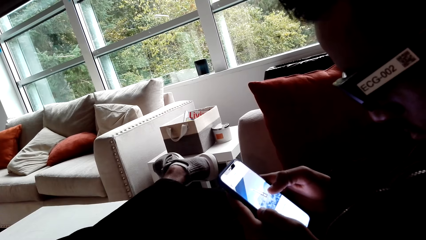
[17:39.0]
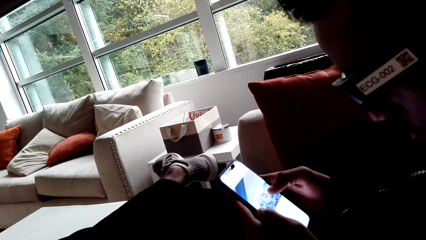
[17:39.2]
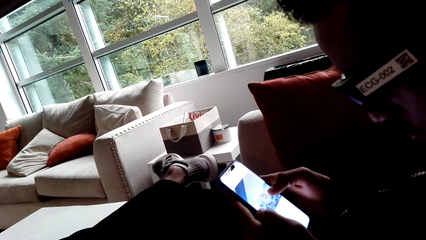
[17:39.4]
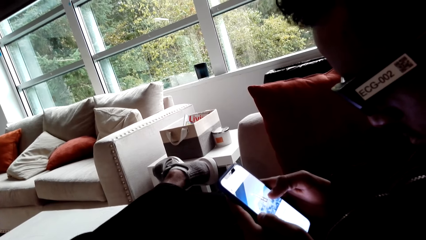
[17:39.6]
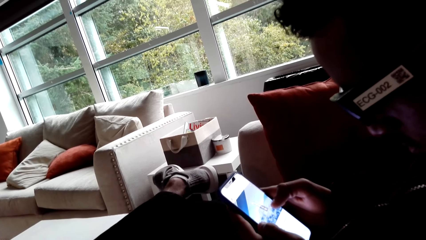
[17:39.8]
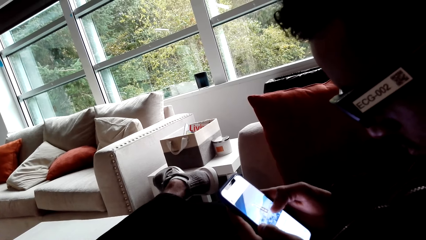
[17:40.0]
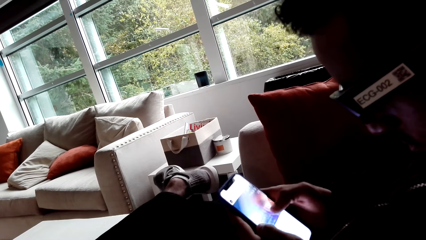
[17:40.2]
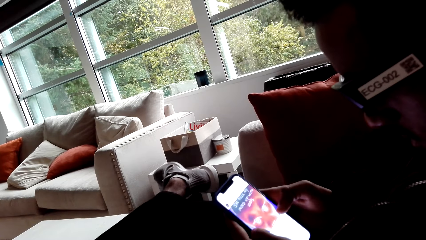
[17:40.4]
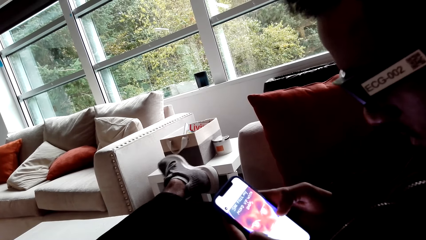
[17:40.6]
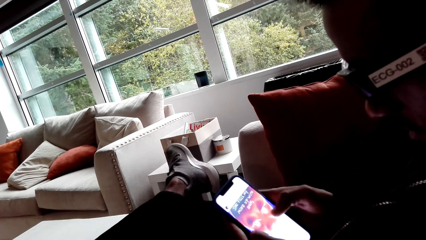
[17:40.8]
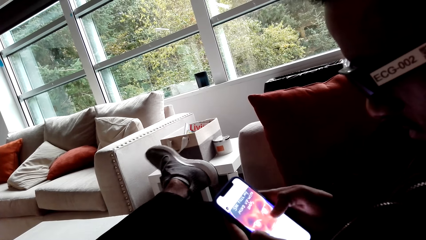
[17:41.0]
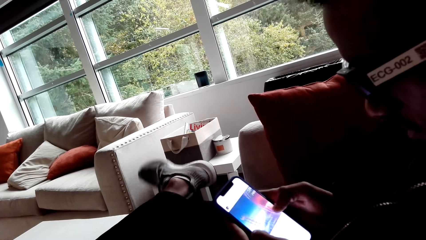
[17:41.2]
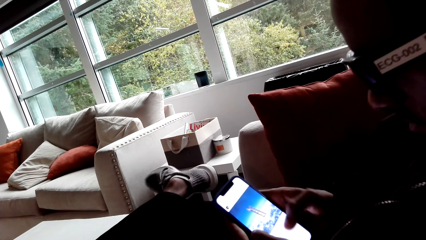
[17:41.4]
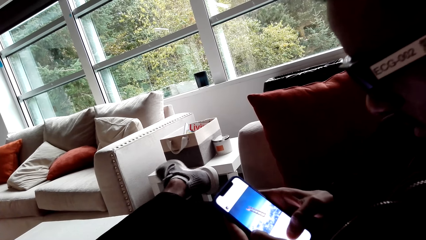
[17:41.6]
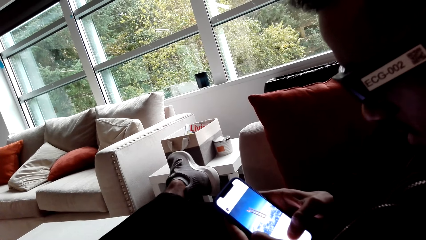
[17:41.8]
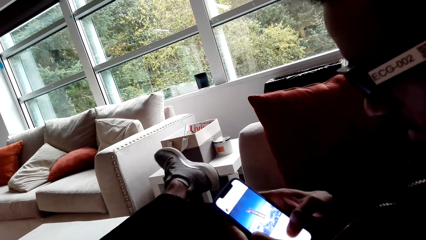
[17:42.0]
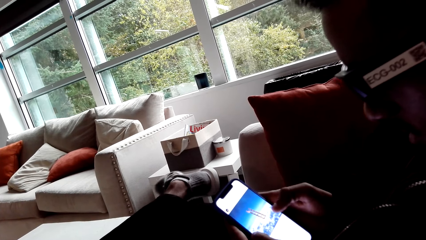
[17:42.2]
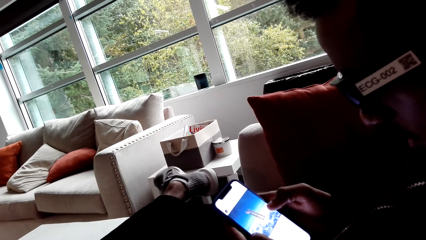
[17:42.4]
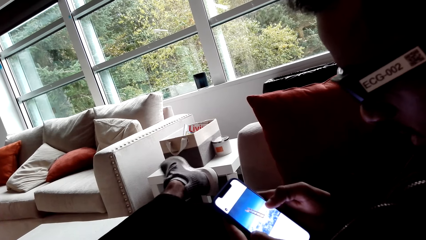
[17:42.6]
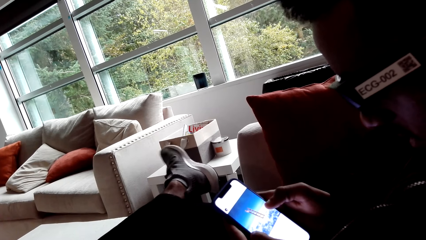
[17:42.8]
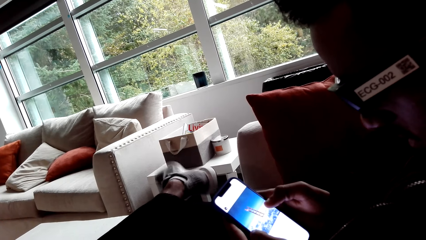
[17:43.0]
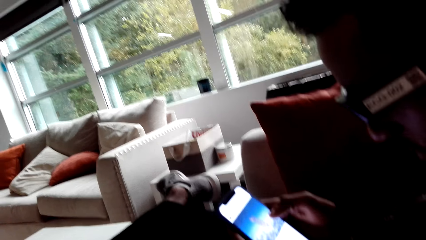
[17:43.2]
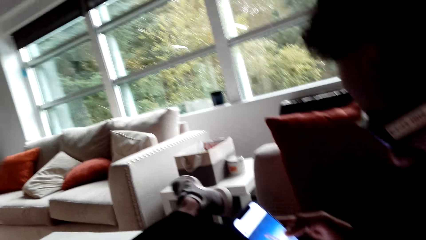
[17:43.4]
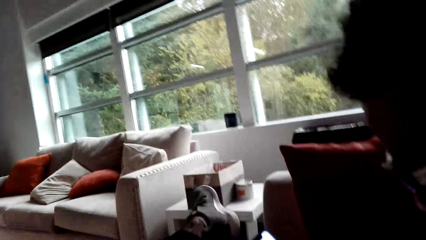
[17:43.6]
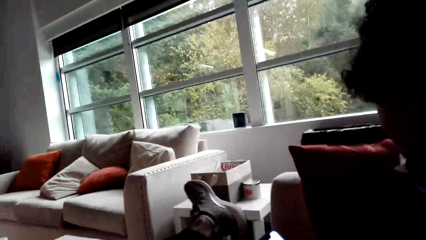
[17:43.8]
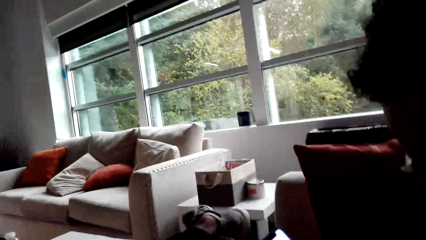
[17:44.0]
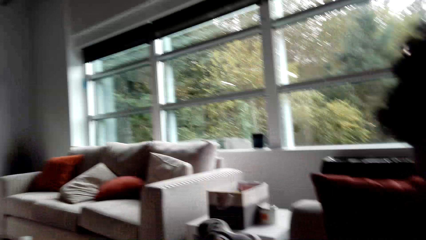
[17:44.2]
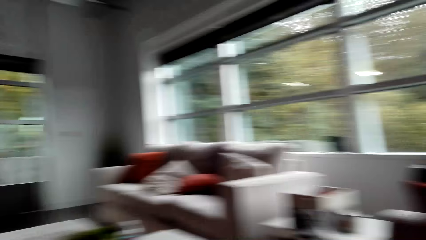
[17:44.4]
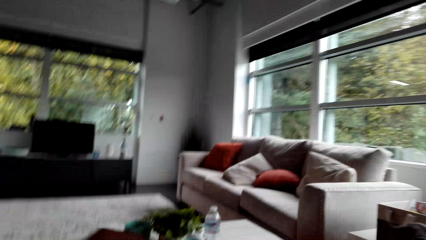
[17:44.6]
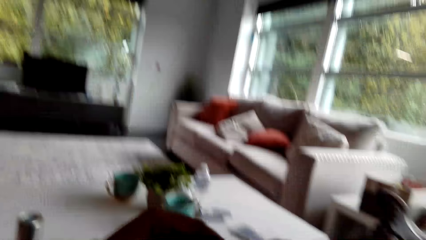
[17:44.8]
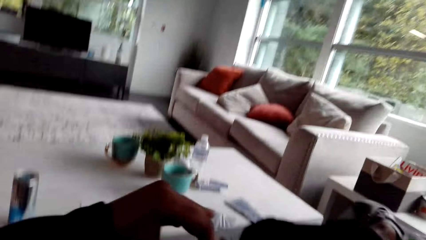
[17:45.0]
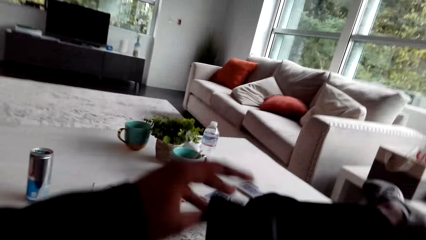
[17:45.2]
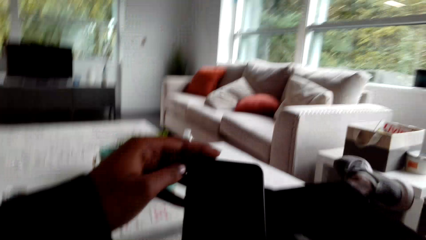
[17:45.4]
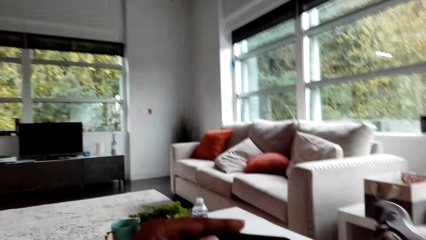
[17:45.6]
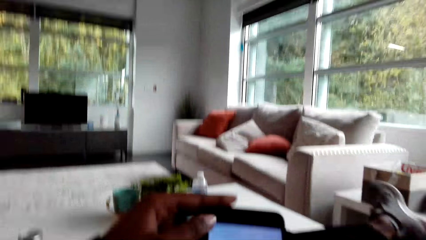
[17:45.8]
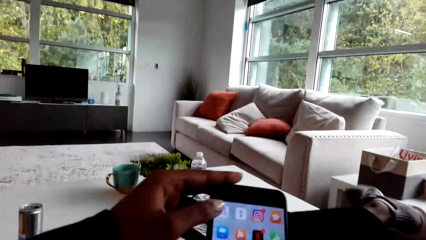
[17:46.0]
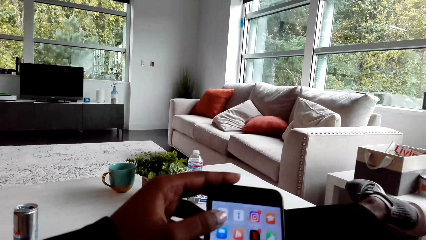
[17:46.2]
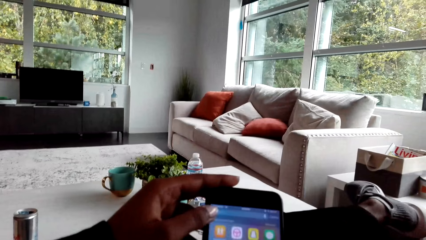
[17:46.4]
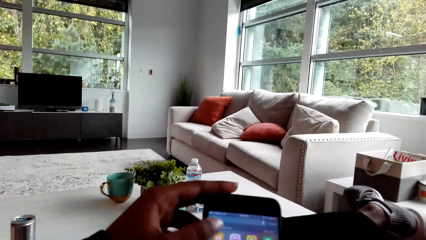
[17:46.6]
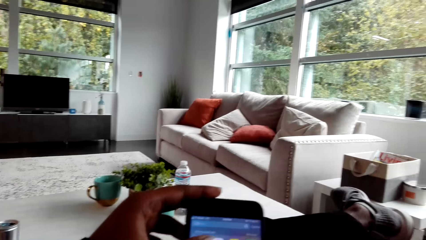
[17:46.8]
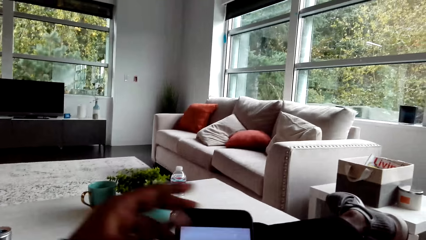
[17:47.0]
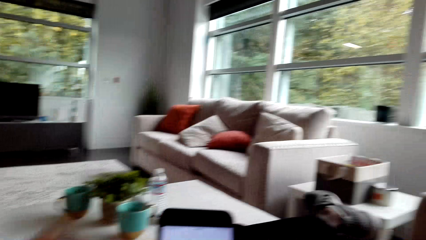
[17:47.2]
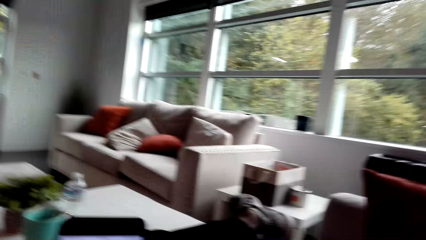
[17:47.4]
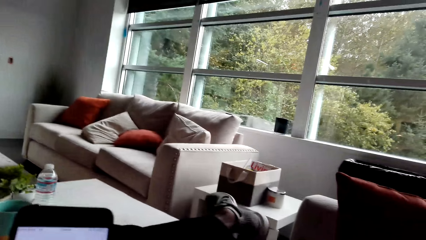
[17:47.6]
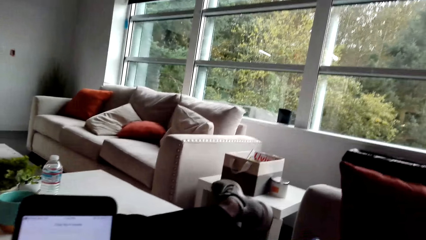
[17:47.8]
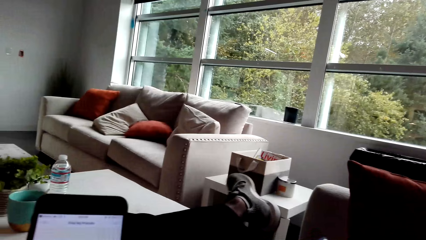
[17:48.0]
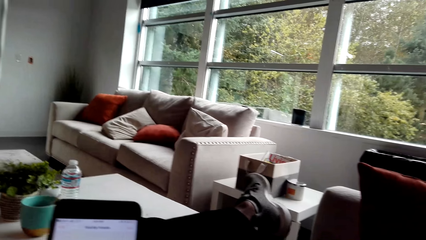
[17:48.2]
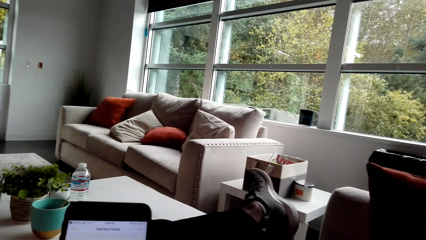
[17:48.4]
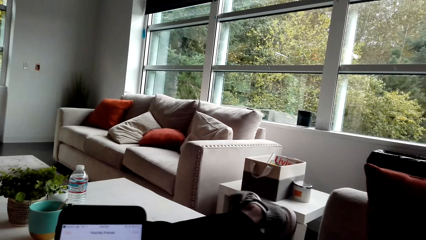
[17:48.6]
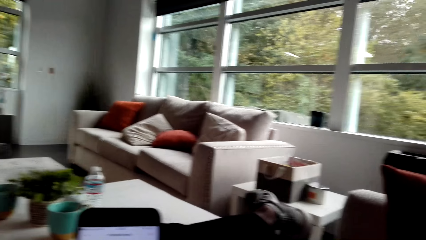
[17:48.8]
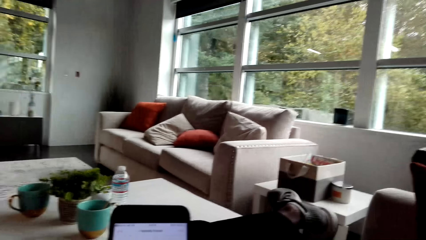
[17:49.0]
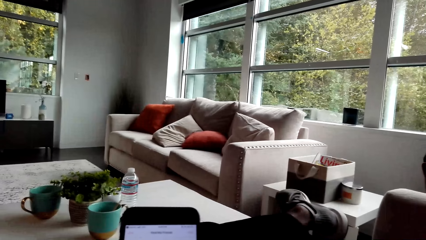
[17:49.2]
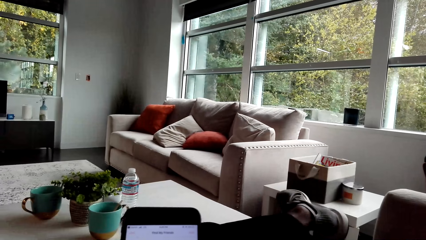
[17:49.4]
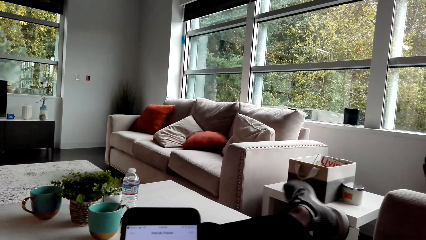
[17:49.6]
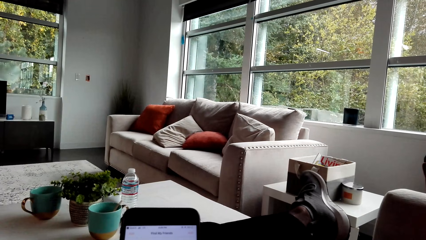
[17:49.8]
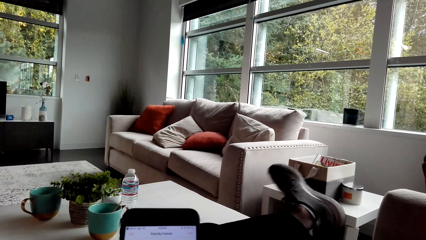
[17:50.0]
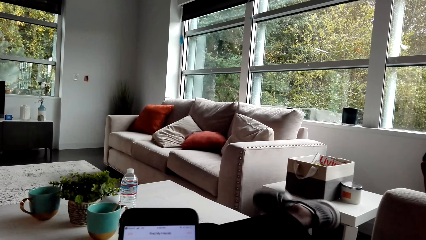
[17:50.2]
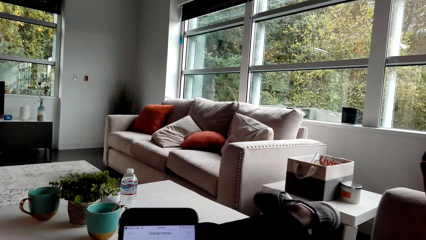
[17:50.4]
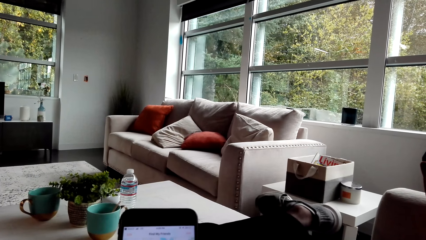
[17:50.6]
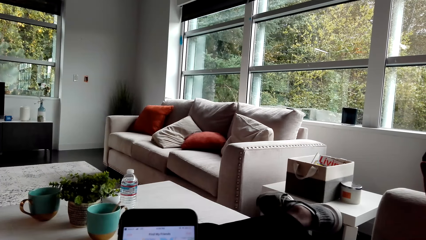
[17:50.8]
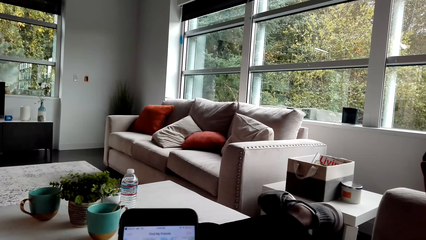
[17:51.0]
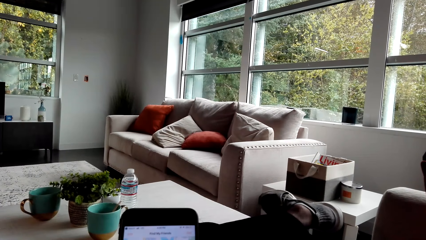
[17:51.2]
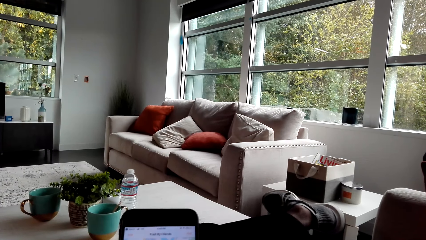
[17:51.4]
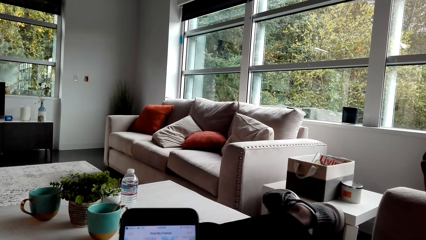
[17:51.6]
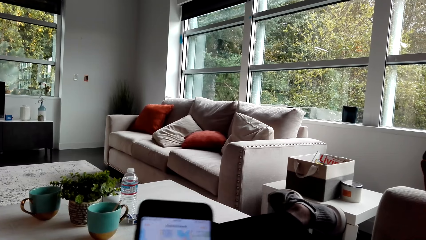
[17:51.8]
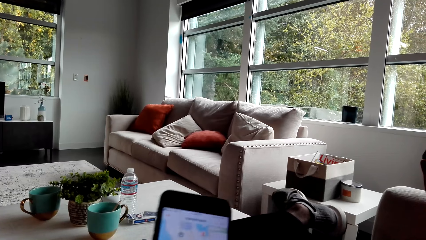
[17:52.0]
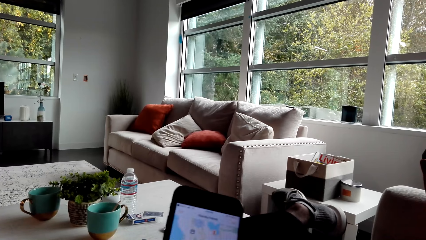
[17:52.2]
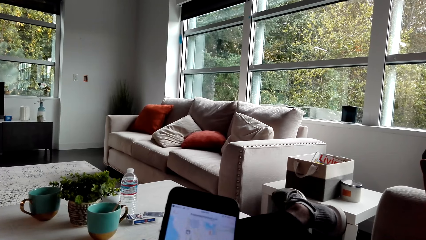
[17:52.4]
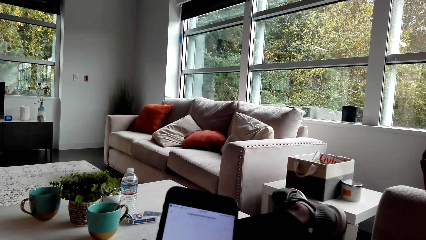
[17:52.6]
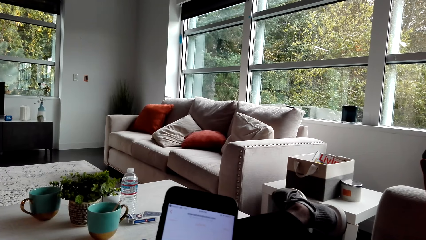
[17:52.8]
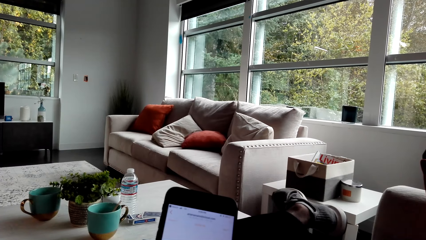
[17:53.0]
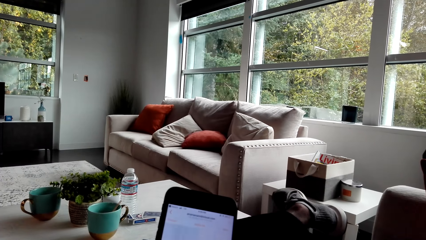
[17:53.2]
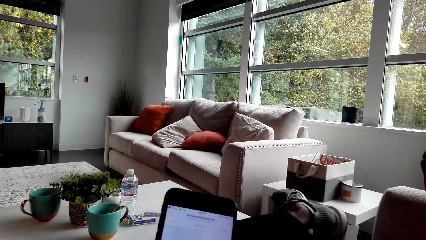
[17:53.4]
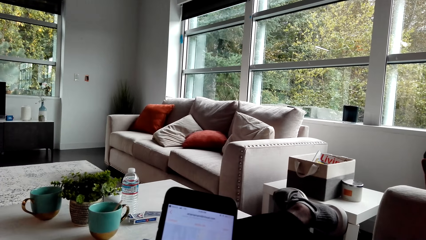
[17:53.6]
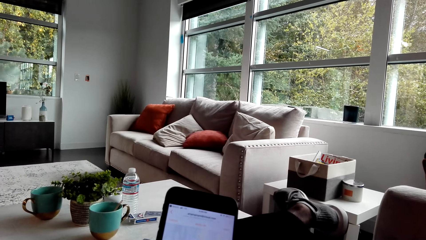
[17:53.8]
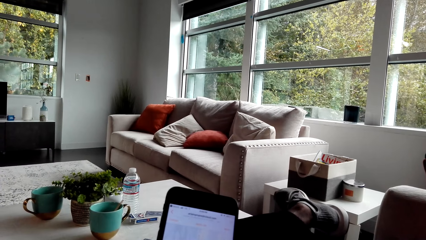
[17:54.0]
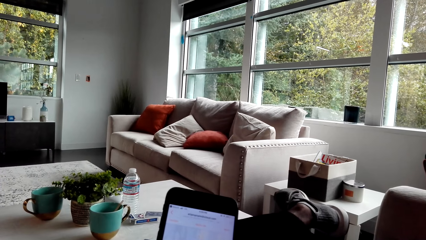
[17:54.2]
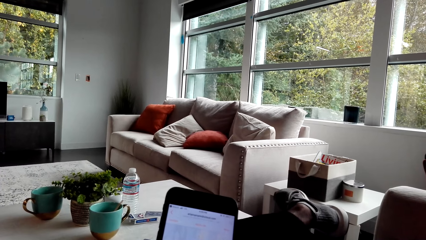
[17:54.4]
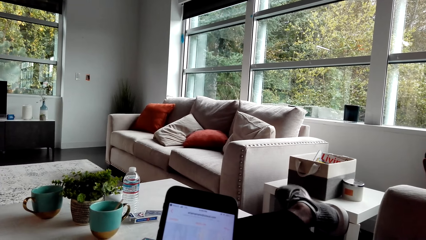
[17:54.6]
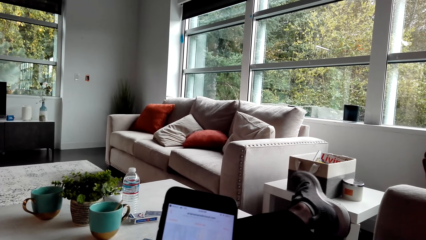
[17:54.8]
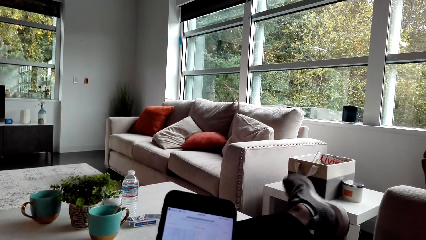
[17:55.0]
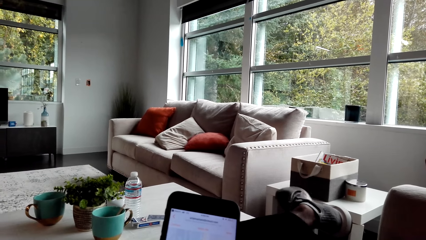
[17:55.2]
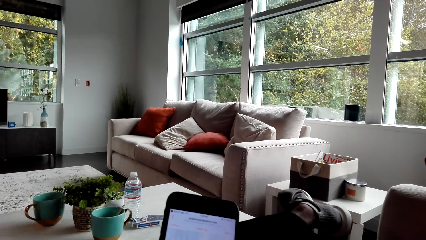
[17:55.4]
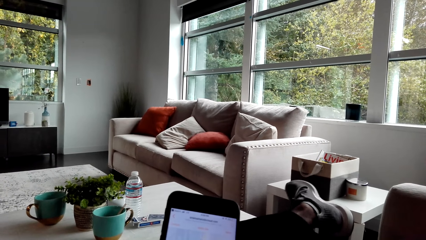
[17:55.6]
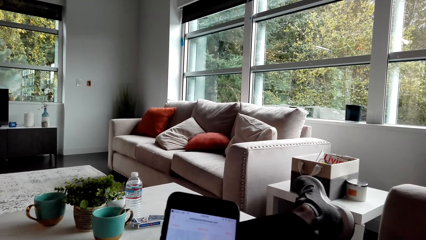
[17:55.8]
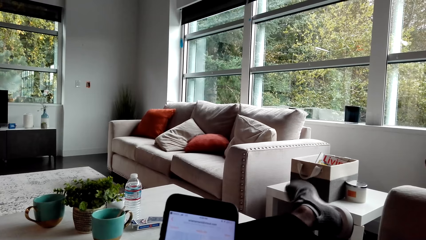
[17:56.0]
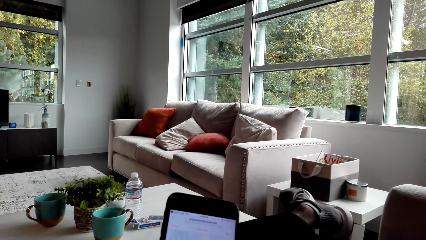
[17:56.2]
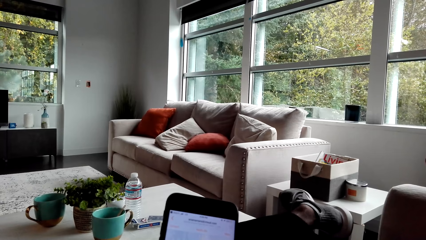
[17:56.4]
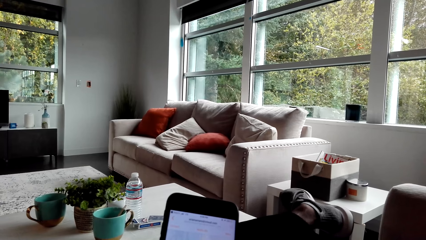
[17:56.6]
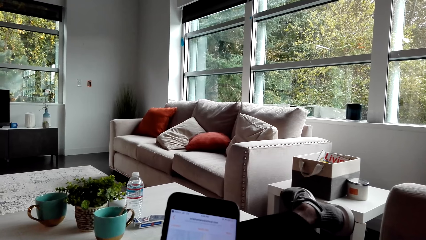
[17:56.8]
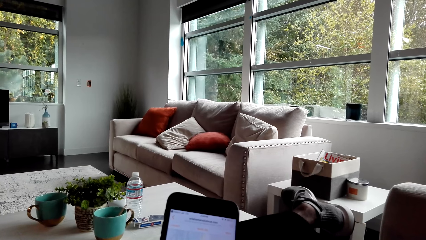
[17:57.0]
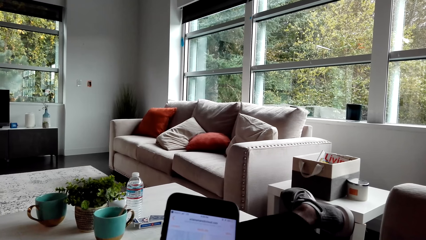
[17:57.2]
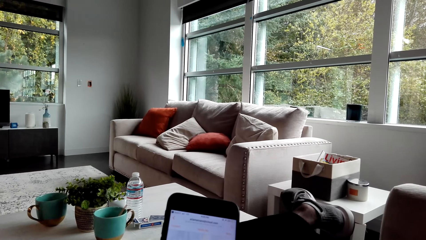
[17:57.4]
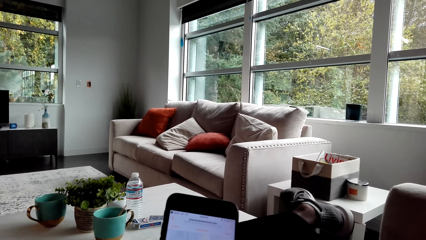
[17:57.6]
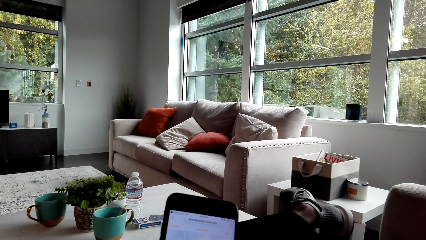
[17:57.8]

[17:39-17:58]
The camera wearer converses with a person. They pick up a phone. They operate the phone. The person stares at the phone.
